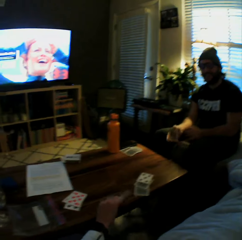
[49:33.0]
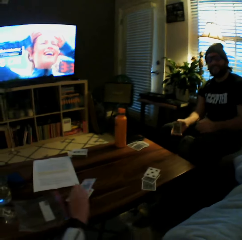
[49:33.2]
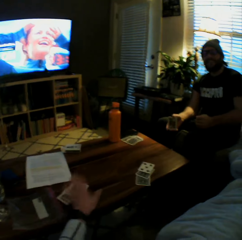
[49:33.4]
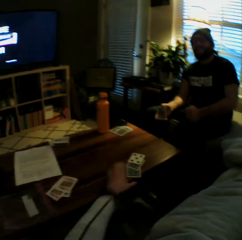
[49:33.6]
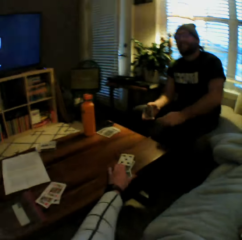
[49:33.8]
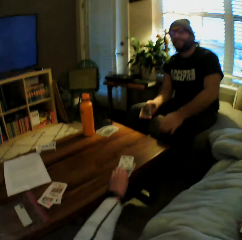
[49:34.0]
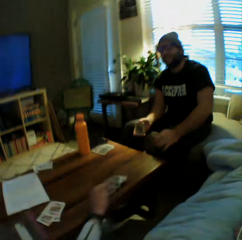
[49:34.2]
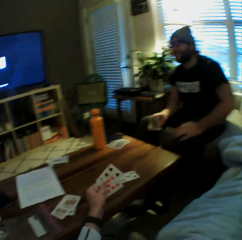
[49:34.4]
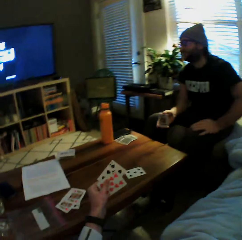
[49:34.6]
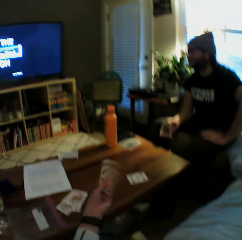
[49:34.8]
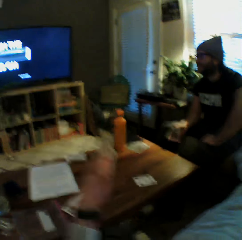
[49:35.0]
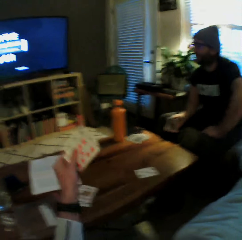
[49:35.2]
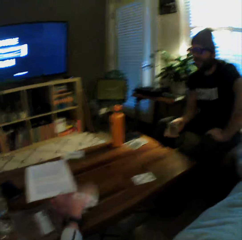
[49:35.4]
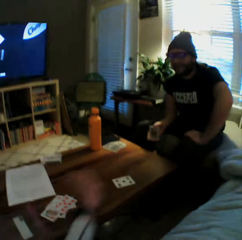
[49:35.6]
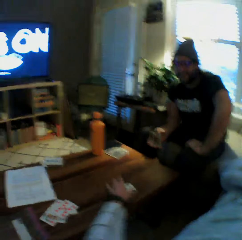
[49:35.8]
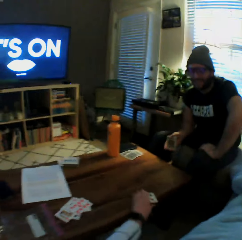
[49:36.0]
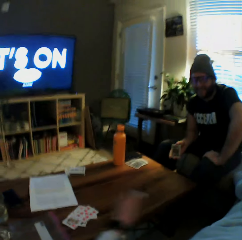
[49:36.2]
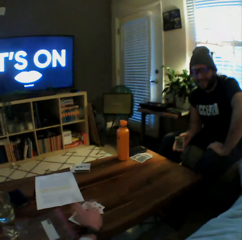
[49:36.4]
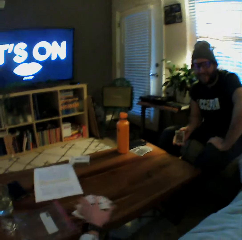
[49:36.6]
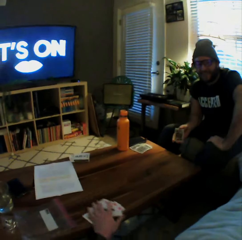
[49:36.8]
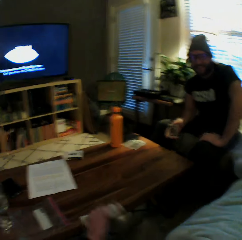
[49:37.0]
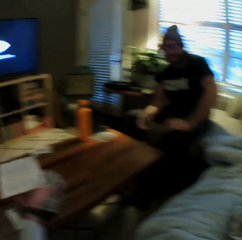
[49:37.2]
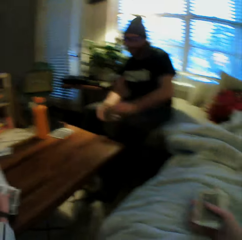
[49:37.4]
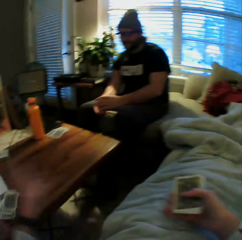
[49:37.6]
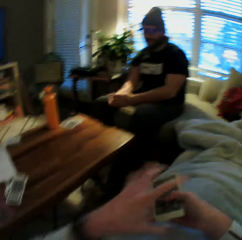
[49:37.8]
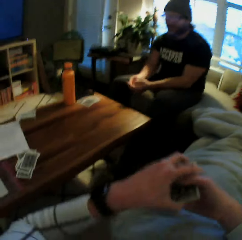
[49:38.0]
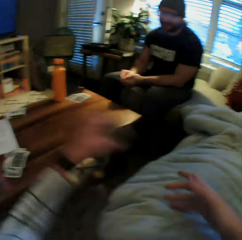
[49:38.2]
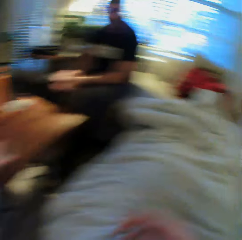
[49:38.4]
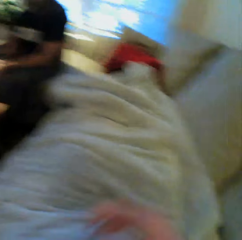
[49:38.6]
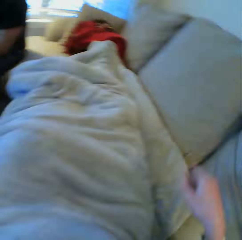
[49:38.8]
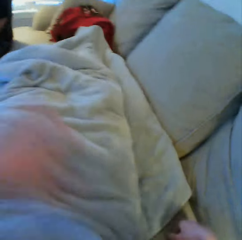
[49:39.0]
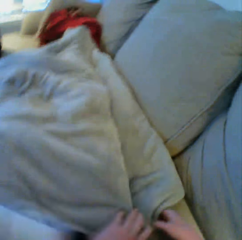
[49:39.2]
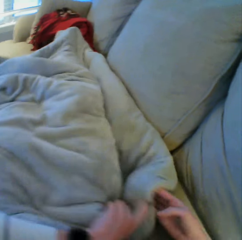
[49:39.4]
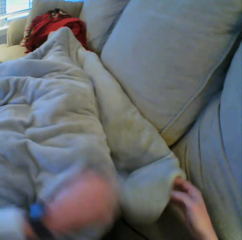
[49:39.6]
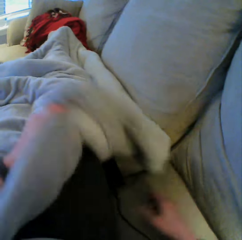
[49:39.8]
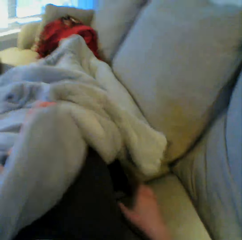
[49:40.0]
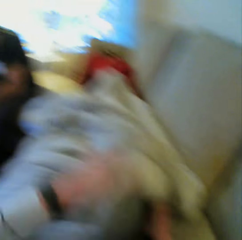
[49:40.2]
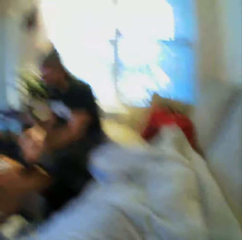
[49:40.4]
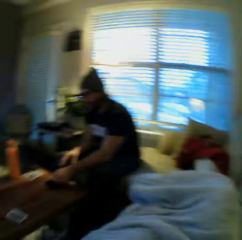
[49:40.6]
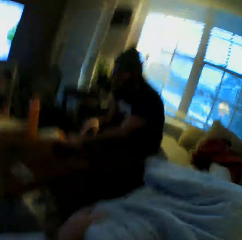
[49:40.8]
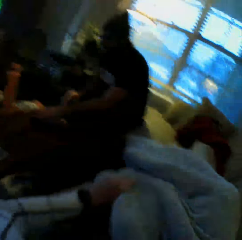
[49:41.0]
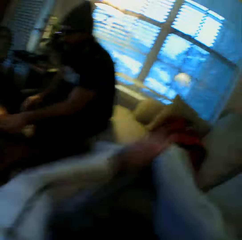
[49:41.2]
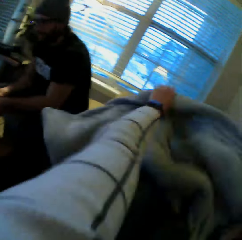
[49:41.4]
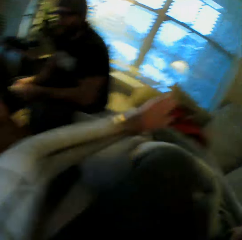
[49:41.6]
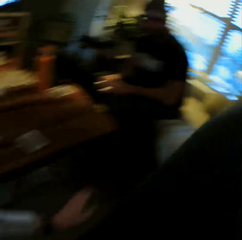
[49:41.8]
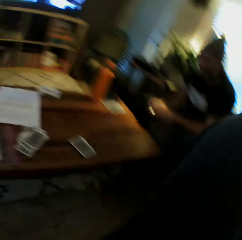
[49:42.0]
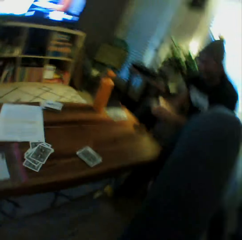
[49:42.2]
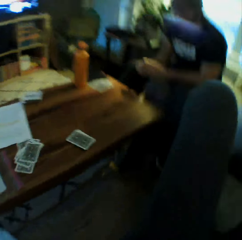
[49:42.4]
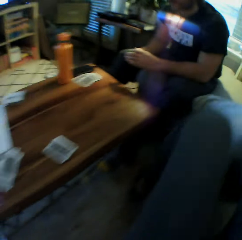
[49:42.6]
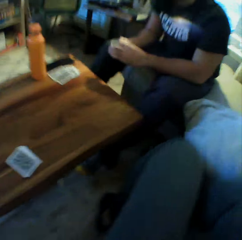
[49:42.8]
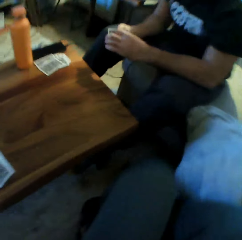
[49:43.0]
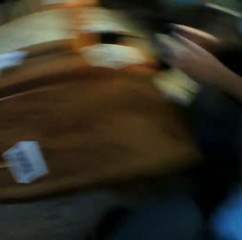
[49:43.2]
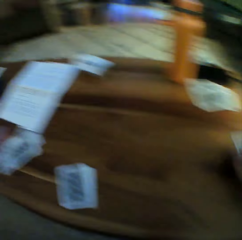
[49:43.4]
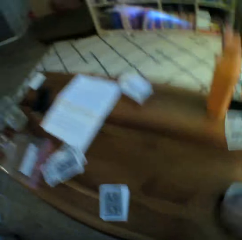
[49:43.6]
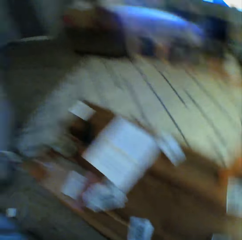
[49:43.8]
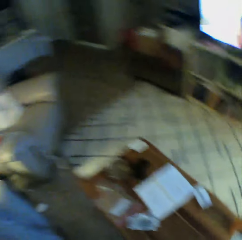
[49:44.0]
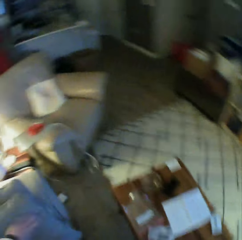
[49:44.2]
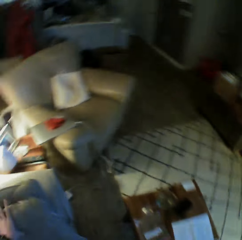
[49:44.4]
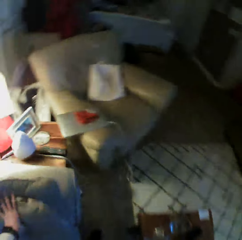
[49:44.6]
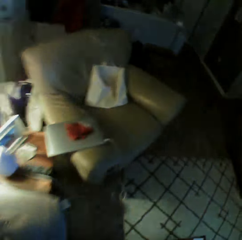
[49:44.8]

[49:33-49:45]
The camera wearer picks up some cards from the table with her left hand. She drops some cards on the table with her left hand. She picks up some cards from the table with her left hand. She drops some cards on the table with her left hand. She picks up some cards from the table with her left hand. She drops some cards on the table with her left hand. She turns the cards over with her left hand. She transfers the set of cards from her right hand to her left hand. She drops the set of cards on the table with her left hand. She takes the blanket off her body with both her hands. She gets off from the seat.

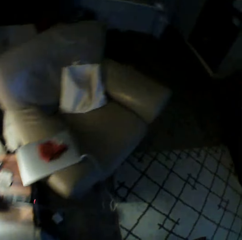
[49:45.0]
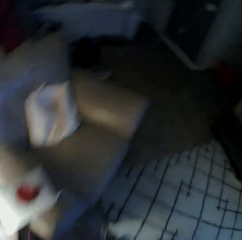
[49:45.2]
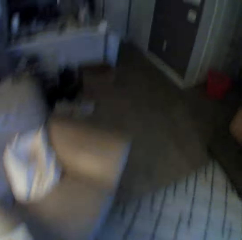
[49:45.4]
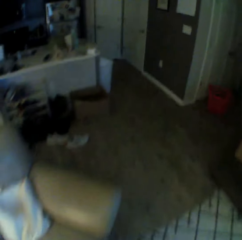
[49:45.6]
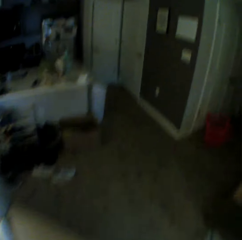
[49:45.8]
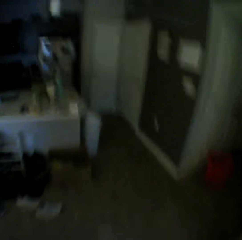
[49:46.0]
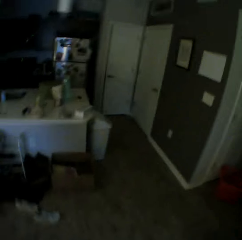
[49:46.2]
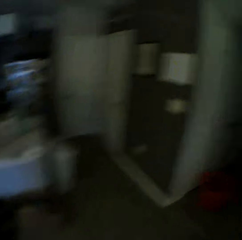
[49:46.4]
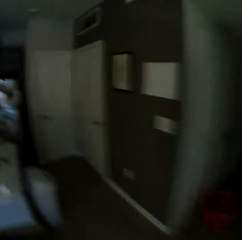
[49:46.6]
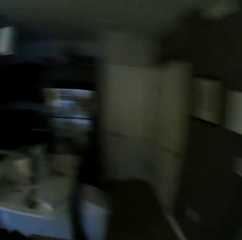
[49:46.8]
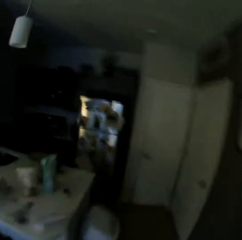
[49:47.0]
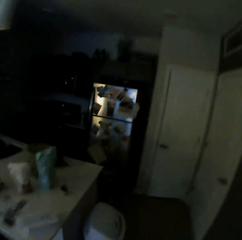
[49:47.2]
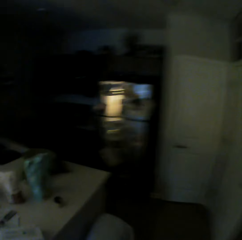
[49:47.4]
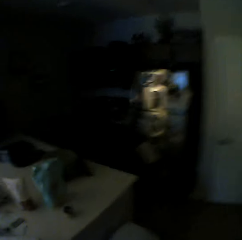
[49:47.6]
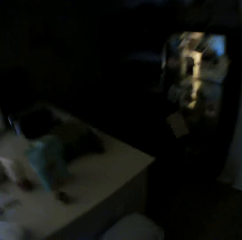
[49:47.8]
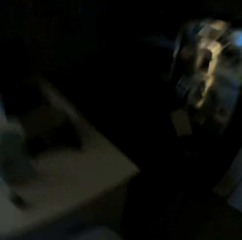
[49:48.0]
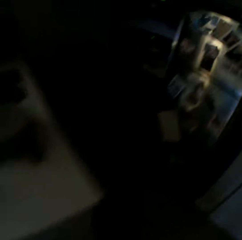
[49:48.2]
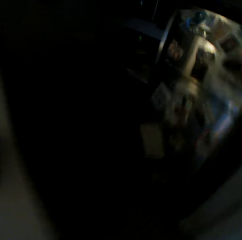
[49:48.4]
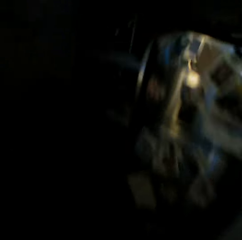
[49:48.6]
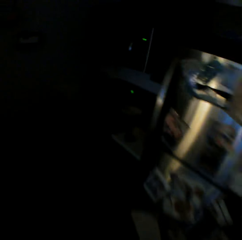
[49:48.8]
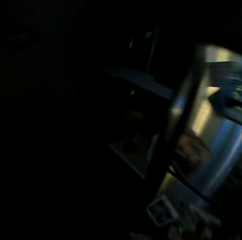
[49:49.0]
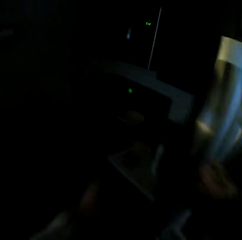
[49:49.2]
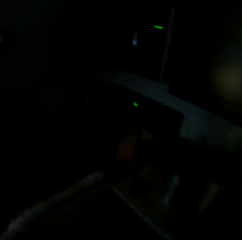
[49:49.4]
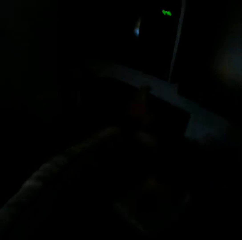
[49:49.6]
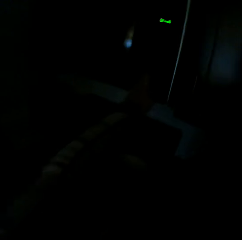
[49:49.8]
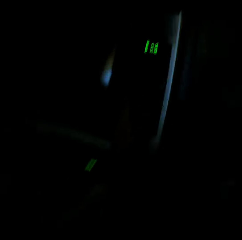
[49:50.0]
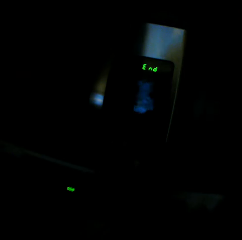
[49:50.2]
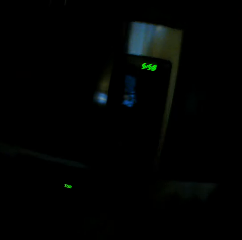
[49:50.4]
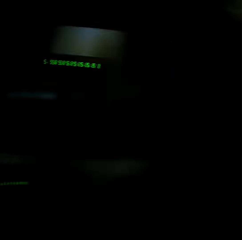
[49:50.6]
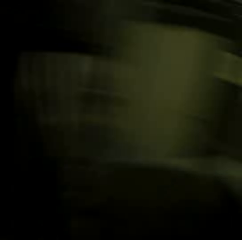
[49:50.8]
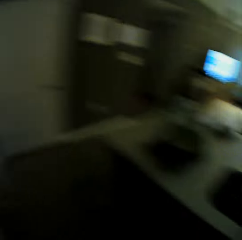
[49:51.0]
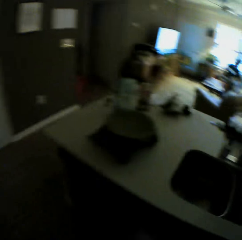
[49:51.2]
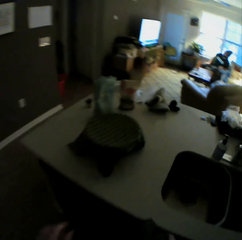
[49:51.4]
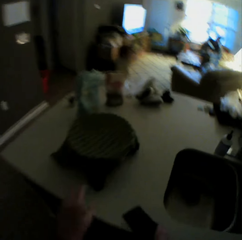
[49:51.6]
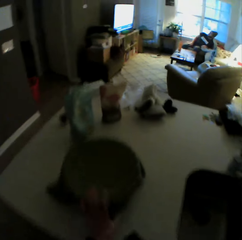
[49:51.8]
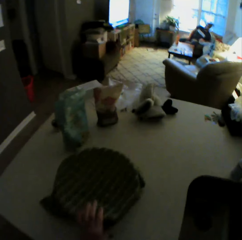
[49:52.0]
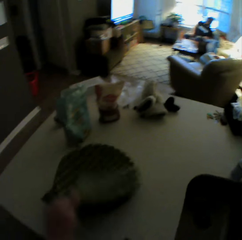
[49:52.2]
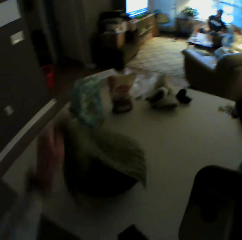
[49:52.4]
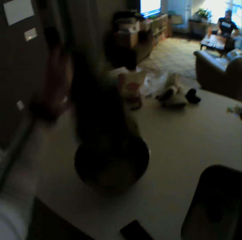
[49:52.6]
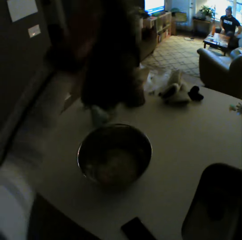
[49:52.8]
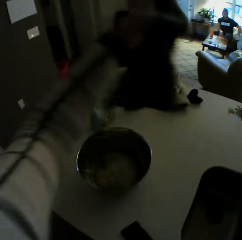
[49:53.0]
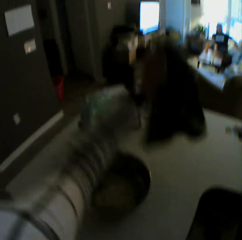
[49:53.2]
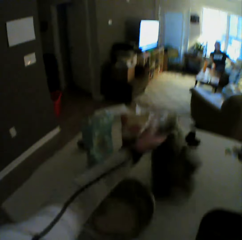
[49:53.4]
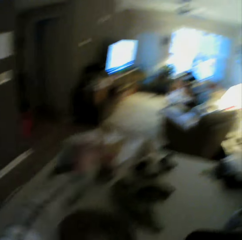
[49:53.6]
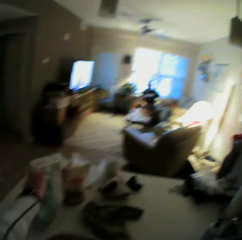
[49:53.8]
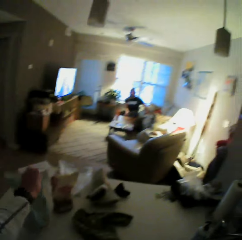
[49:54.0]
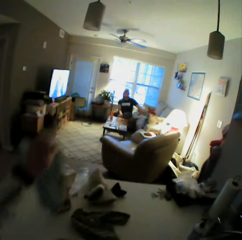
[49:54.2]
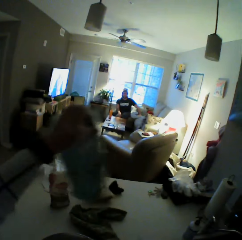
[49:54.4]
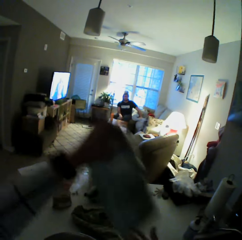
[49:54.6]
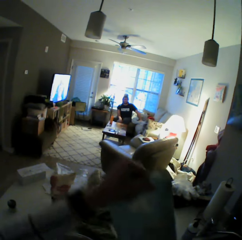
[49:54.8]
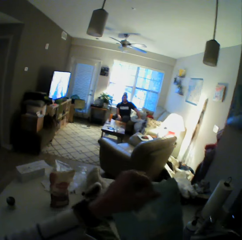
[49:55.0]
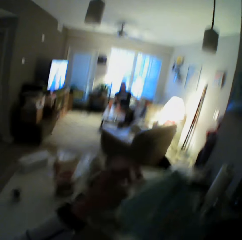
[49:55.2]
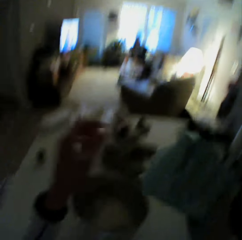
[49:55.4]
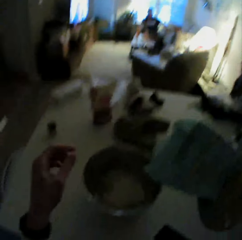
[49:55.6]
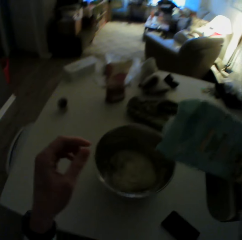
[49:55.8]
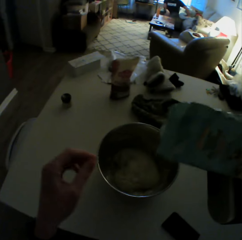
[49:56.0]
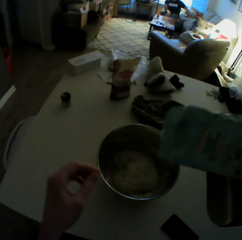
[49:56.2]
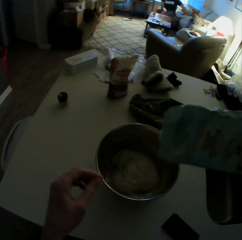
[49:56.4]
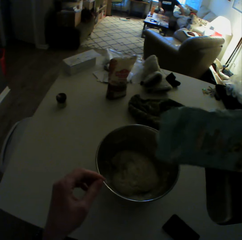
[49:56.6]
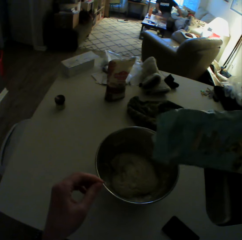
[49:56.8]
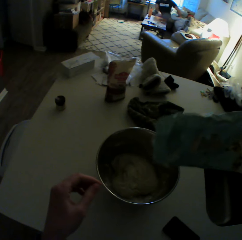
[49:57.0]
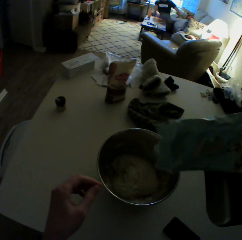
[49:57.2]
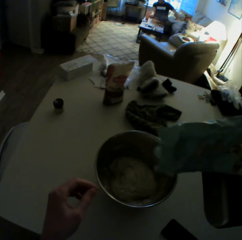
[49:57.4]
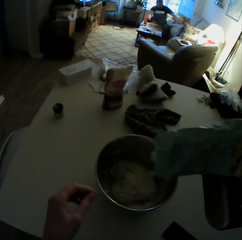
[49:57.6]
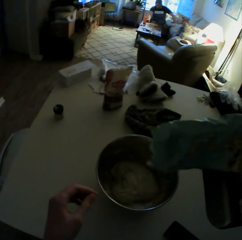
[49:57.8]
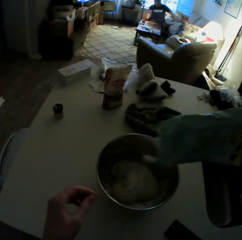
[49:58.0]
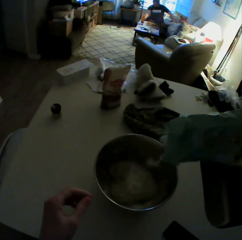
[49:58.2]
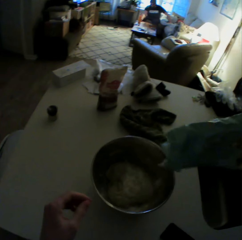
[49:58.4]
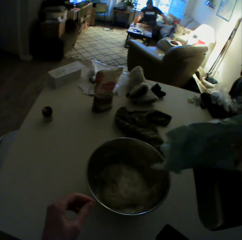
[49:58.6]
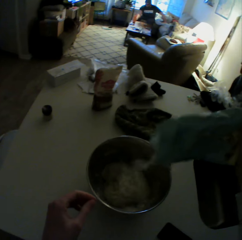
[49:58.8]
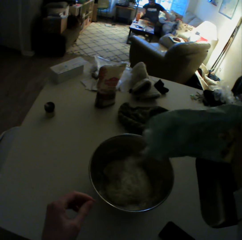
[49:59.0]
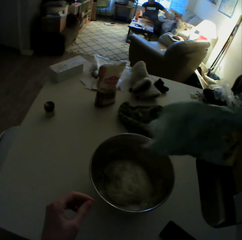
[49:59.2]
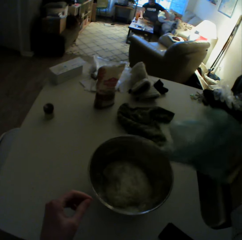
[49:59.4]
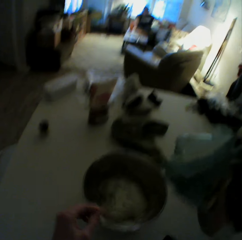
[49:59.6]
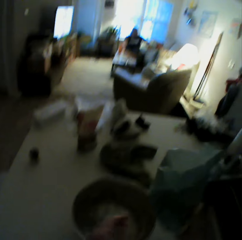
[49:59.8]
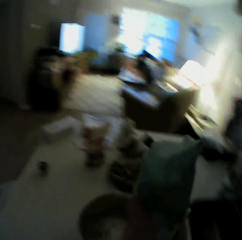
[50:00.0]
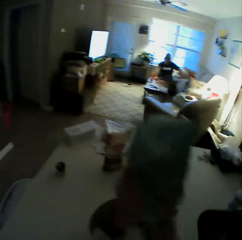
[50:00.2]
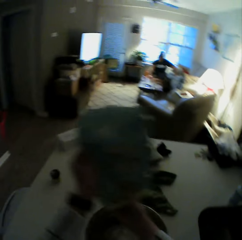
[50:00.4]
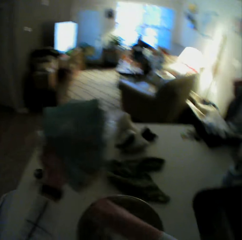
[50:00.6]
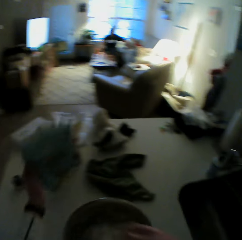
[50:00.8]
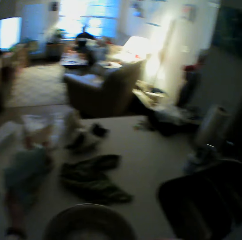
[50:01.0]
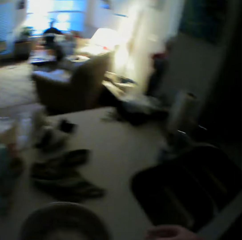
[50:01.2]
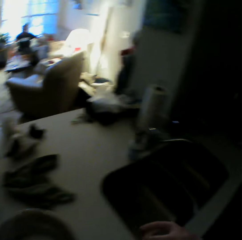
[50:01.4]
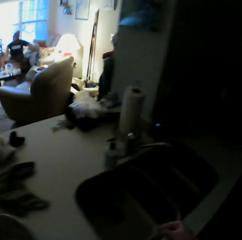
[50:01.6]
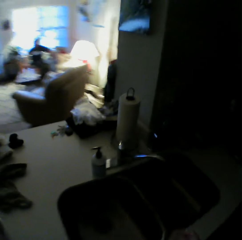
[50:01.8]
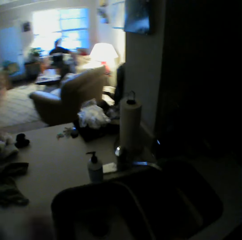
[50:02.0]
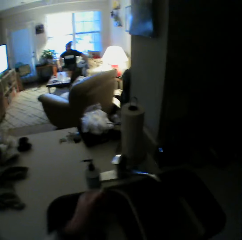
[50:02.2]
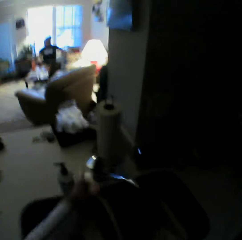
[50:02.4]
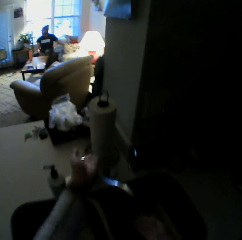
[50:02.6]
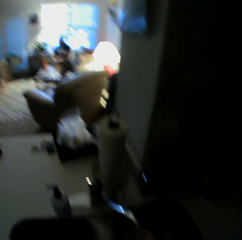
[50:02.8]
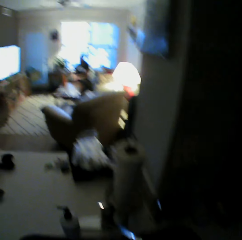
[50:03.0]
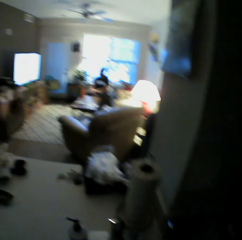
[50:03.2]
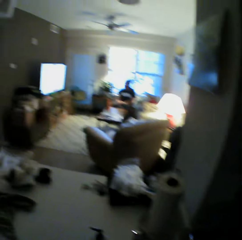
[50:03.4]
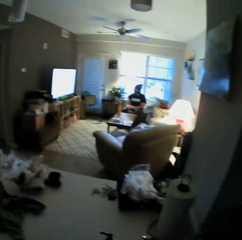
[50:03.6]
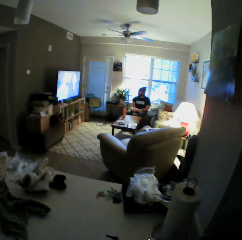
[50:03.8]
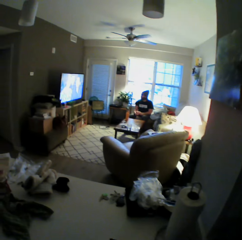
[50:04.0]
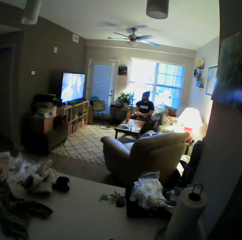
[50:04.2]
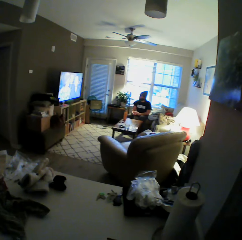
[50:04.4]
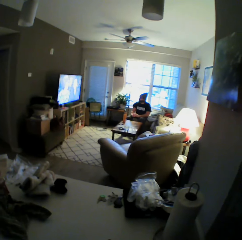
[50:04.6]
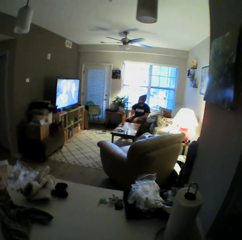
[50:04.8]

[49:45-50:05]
The camera wearer walks to the kitchen. She touches a microwave. She takes off a napkin from a bowl with her left hand. She drops the napkin on a kitchen table with her left hand. She picks up a bag of flour from the kitchen table with her left hand. She transfers the bag of flour from her left hand to her right hand. She pours flour into the bowl from the bag of flour in her right hand. She places her right hand on the bag of flour in her right hand. She drops the bag of flour on the kitchen table with her left hand. She touches a tap. She turns on the tap with her left hand.
